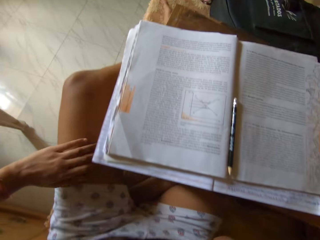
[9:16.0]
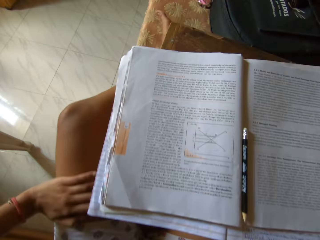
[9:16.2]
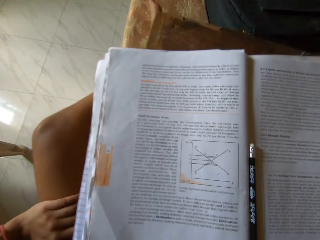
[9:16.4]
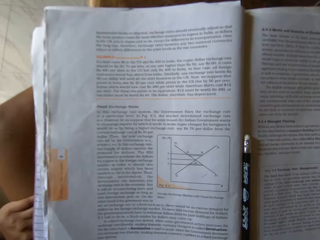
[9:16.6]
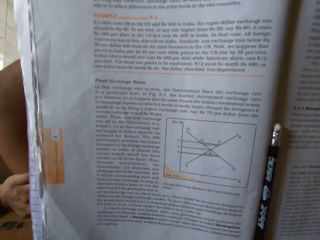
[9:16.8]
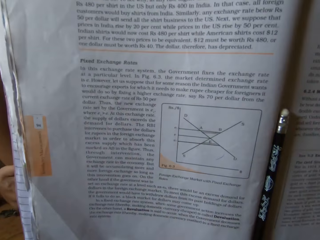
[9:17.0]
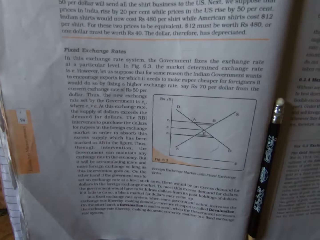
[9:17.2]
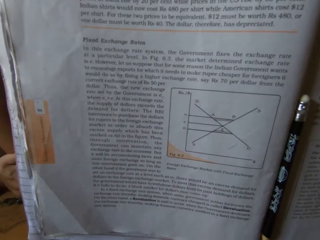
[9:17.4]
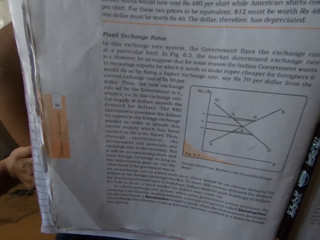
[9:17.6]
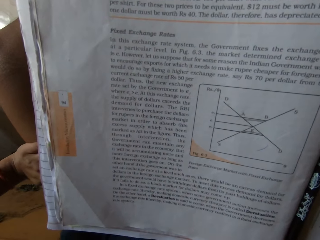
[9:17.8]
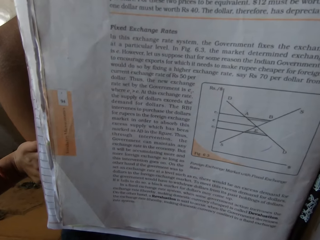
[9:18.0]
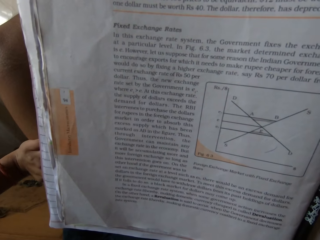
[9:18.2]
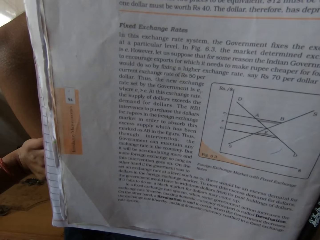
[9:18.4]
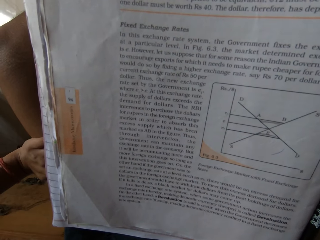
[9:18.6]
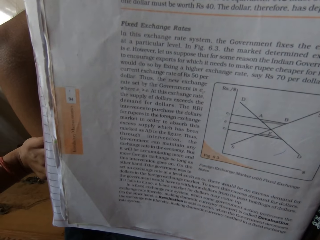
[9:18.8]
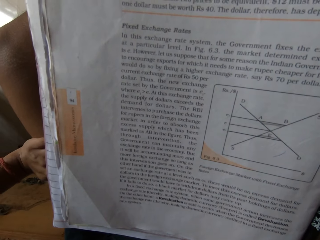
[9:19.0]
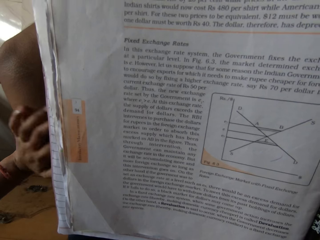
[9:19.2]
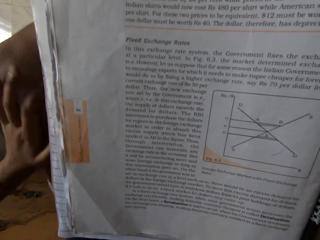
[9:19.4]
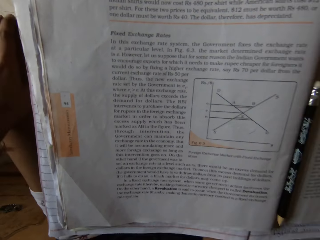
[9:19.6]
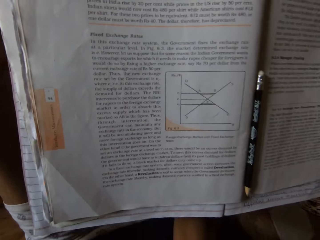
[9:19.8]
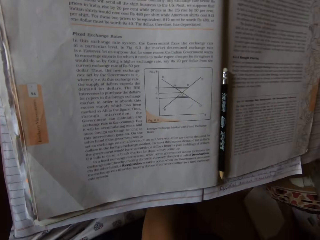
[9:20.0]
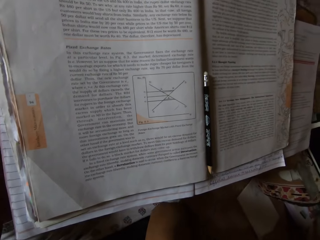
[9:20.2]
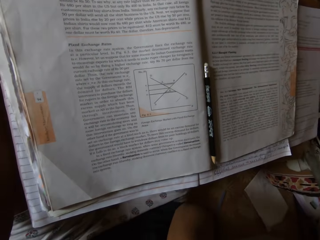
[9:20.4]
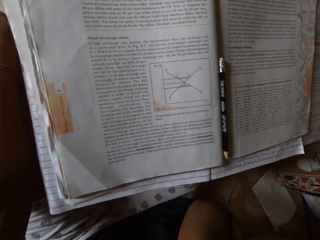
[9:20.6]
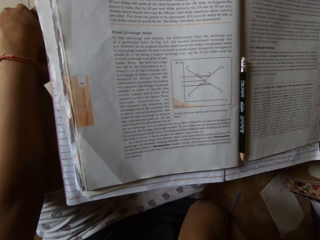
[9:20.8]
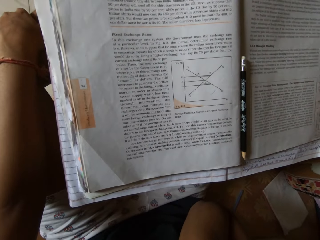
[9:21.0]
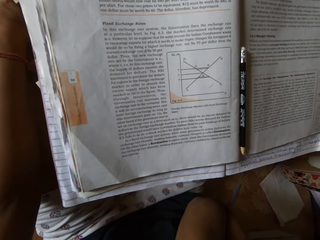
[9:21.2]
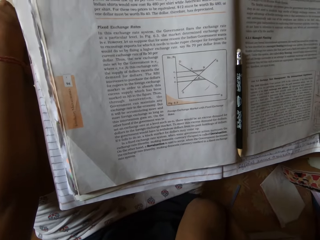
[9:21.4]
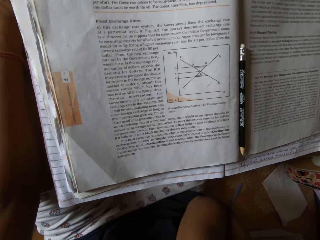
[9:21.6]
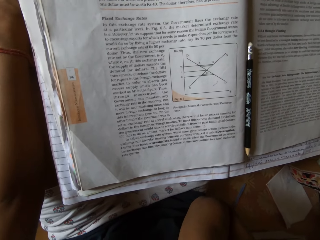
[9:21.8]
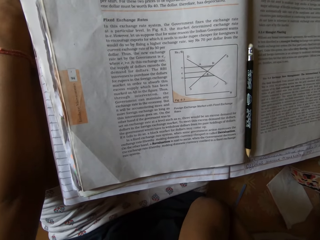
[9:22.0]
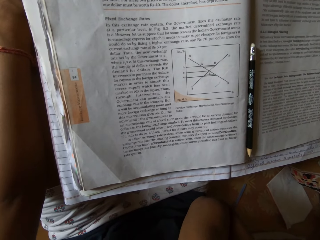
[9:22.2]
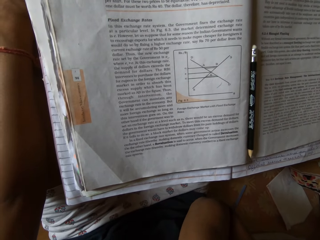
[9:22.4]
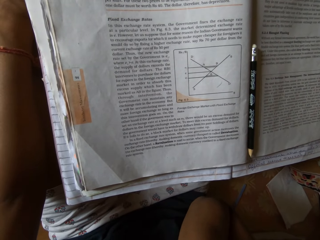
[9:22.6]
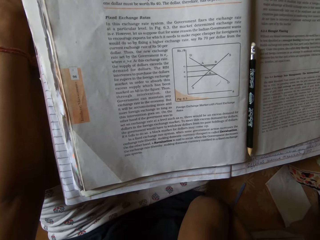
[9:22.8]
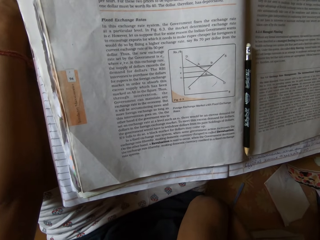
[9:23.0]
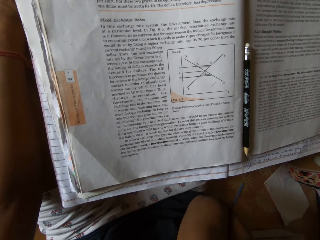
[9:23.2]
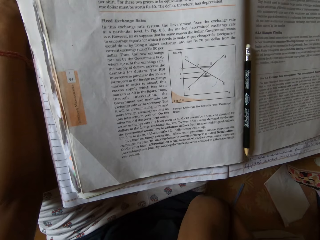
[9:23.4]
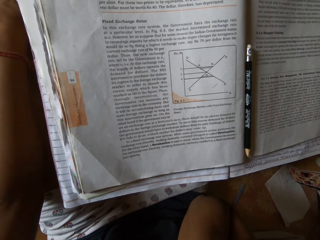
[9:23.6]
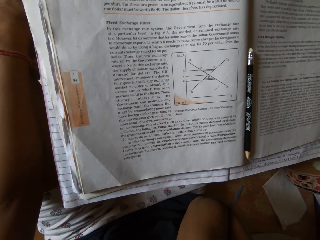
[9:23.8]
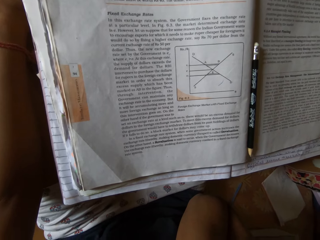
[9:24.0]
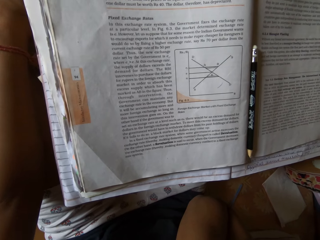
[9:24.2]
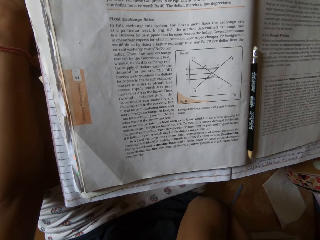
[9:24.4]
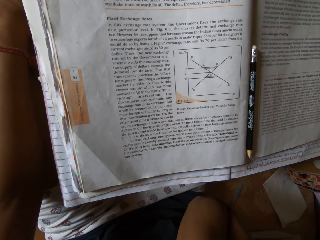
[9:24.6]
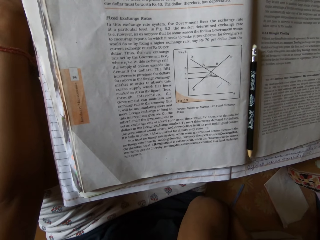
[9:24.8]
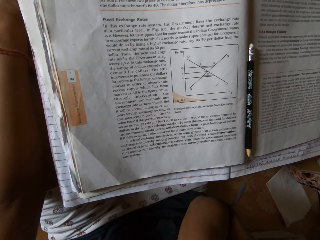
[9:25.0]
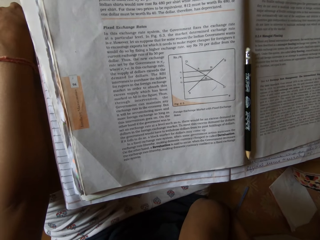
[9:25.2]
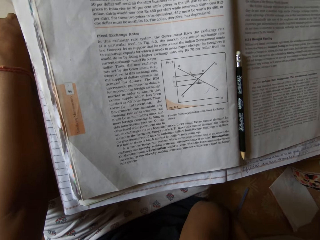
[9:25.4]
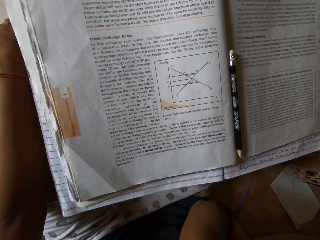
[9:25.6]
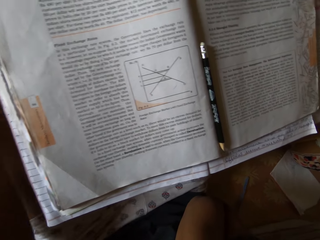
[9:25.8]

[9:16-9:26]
The camera wearer looks at the book.

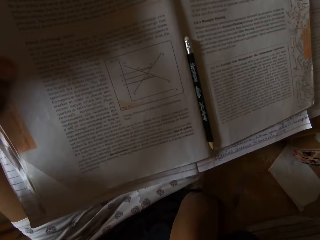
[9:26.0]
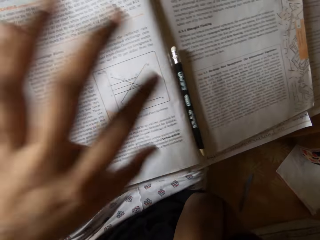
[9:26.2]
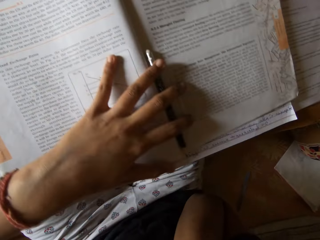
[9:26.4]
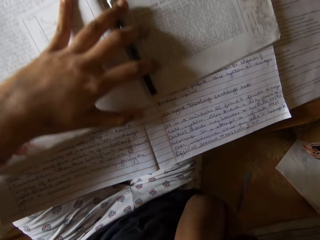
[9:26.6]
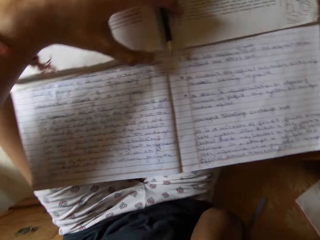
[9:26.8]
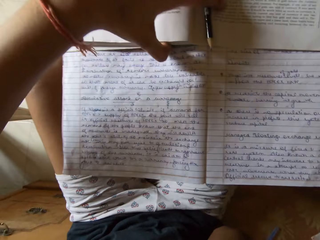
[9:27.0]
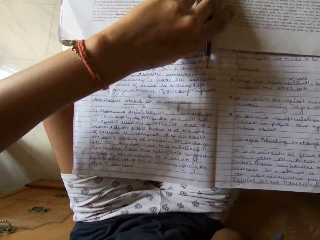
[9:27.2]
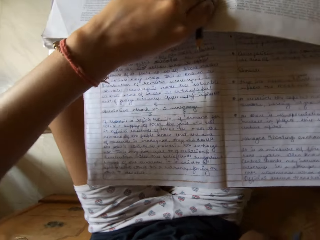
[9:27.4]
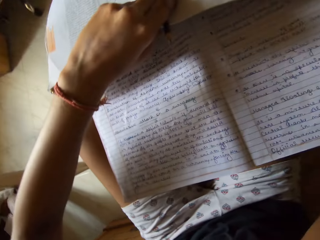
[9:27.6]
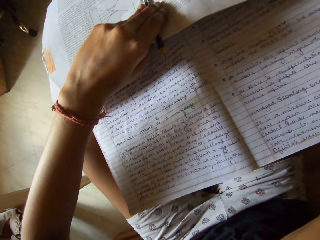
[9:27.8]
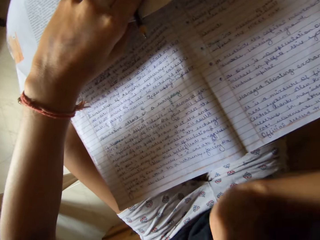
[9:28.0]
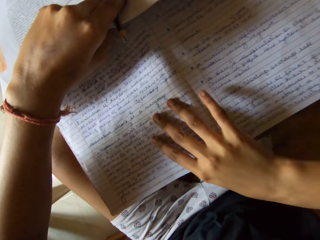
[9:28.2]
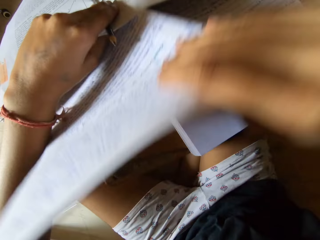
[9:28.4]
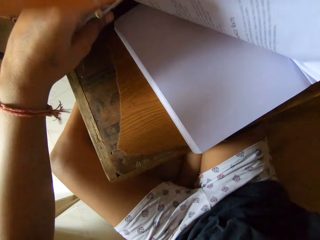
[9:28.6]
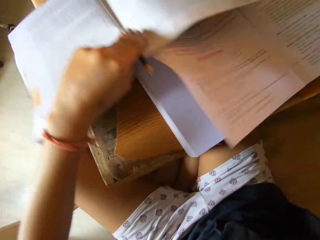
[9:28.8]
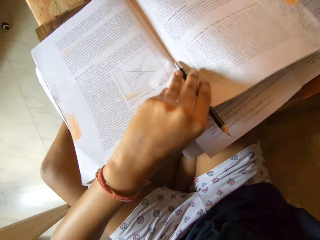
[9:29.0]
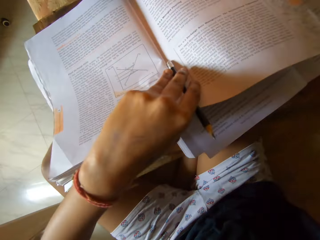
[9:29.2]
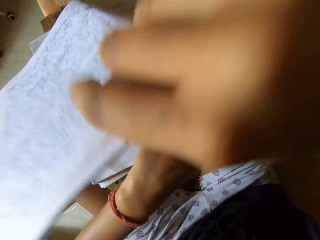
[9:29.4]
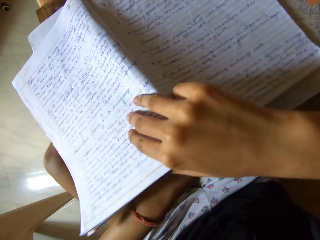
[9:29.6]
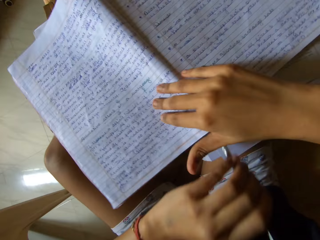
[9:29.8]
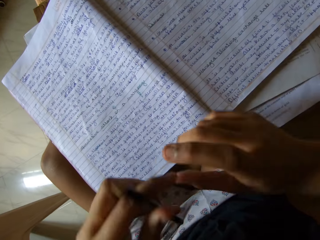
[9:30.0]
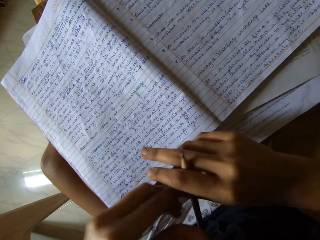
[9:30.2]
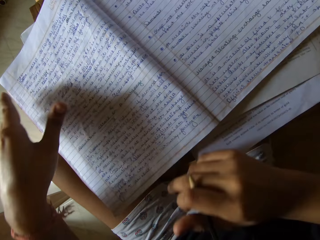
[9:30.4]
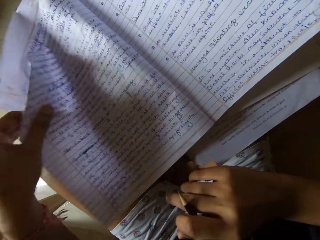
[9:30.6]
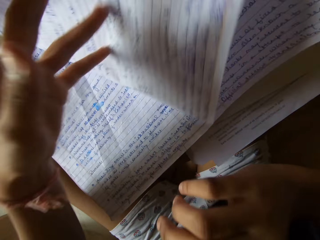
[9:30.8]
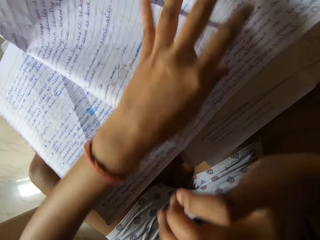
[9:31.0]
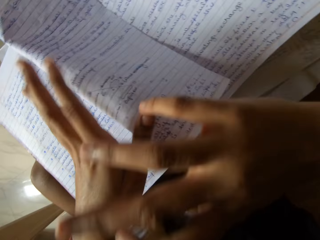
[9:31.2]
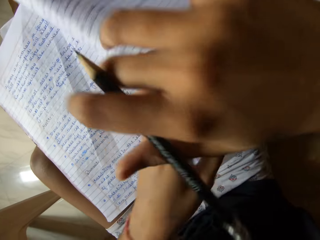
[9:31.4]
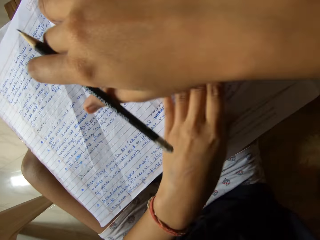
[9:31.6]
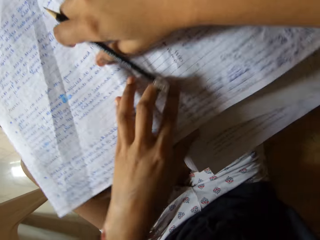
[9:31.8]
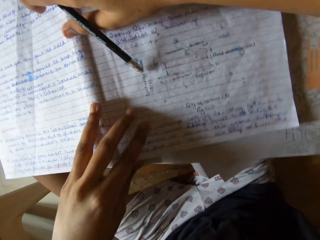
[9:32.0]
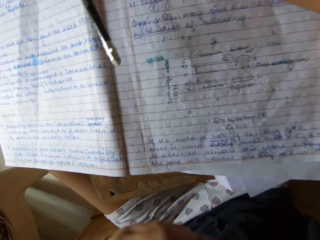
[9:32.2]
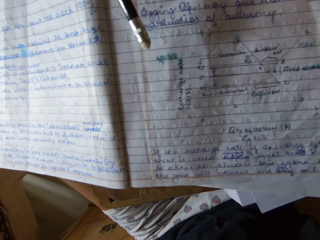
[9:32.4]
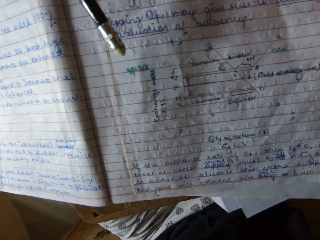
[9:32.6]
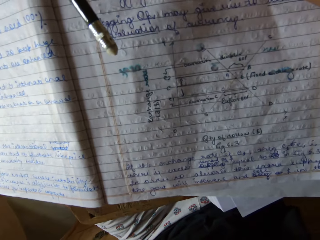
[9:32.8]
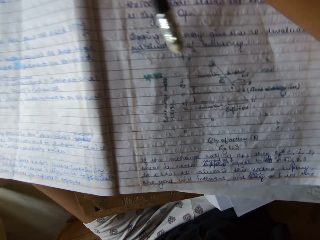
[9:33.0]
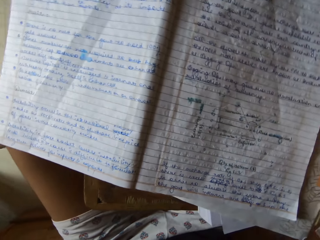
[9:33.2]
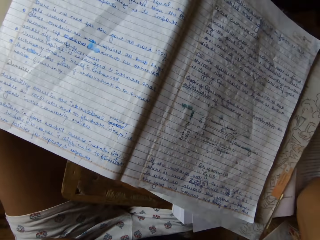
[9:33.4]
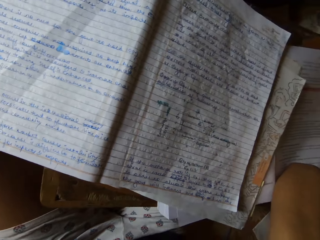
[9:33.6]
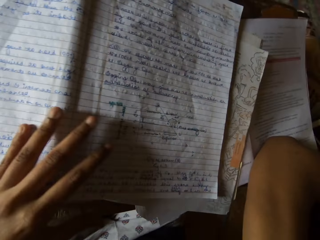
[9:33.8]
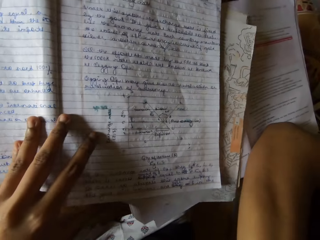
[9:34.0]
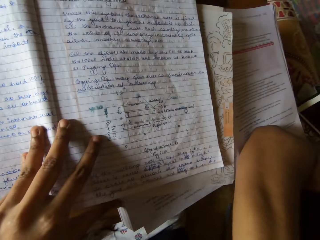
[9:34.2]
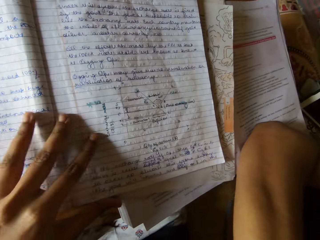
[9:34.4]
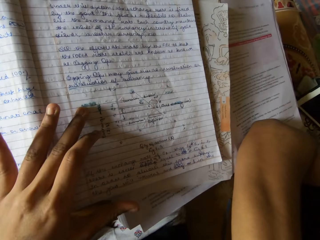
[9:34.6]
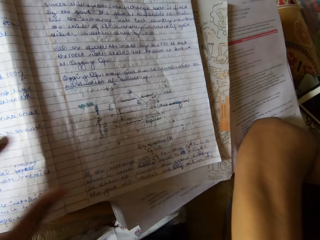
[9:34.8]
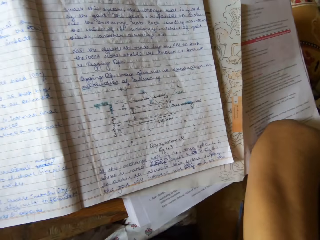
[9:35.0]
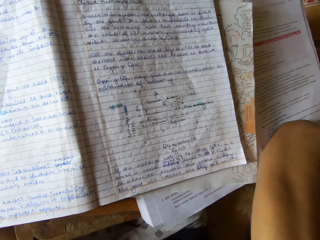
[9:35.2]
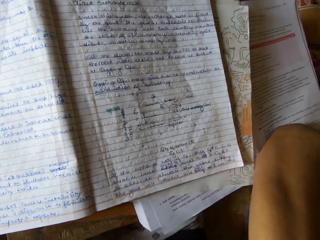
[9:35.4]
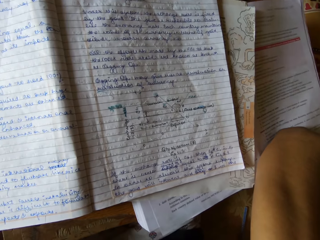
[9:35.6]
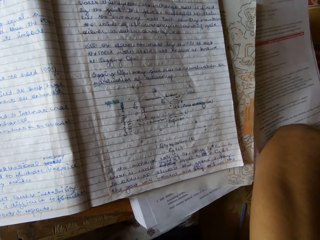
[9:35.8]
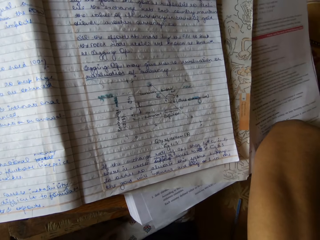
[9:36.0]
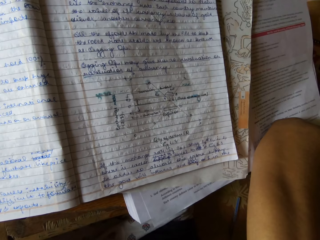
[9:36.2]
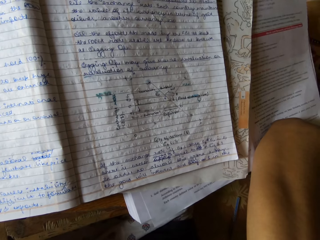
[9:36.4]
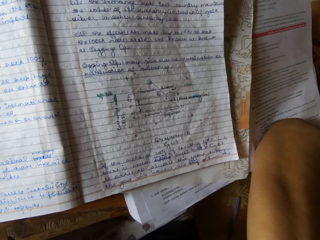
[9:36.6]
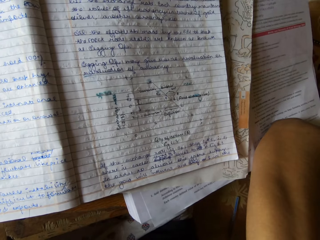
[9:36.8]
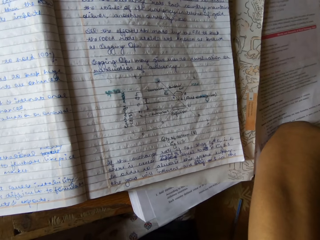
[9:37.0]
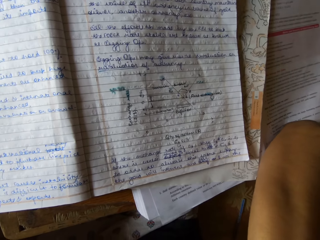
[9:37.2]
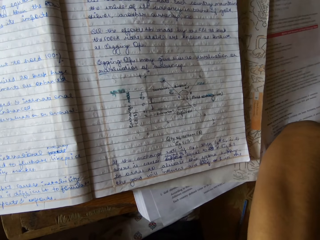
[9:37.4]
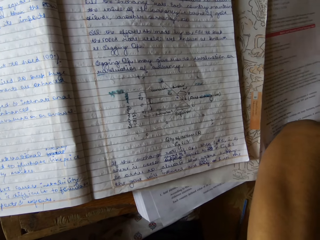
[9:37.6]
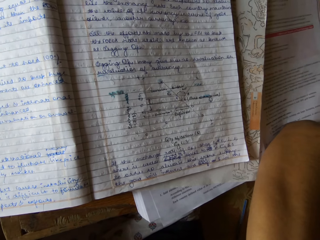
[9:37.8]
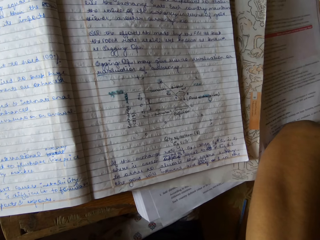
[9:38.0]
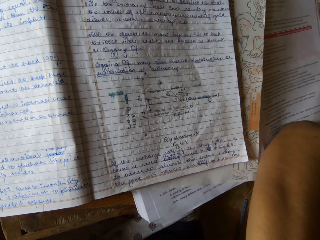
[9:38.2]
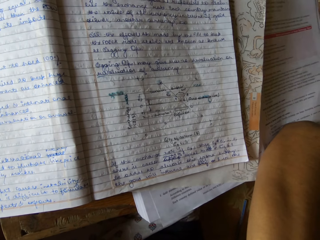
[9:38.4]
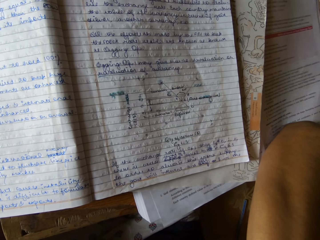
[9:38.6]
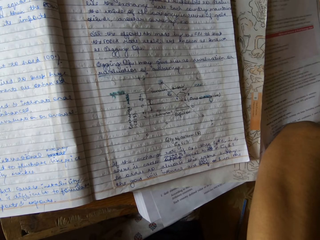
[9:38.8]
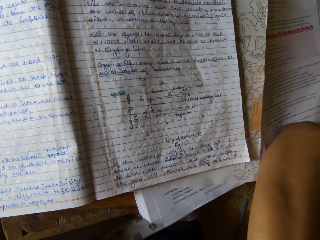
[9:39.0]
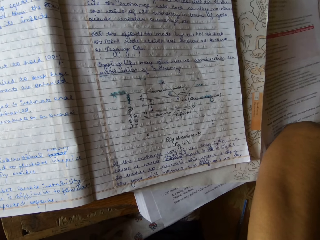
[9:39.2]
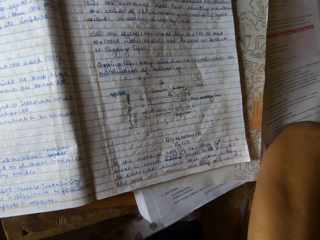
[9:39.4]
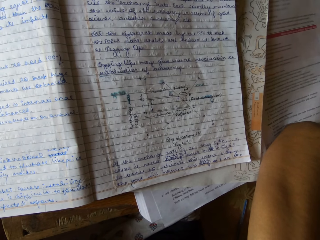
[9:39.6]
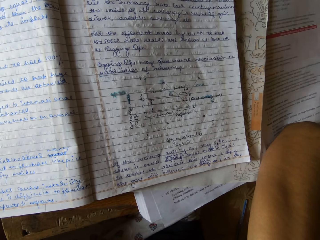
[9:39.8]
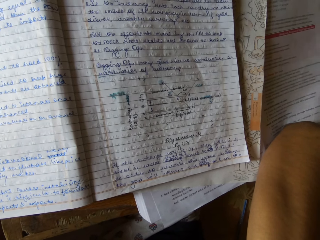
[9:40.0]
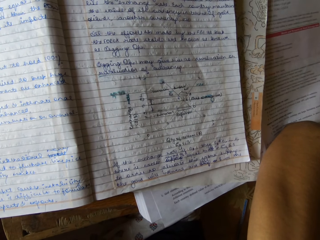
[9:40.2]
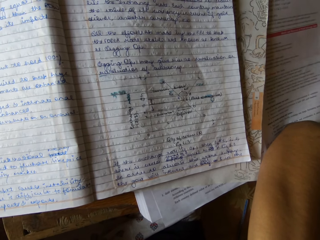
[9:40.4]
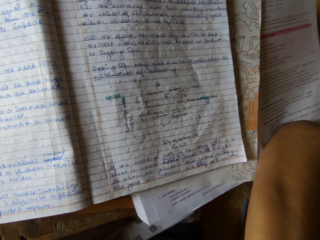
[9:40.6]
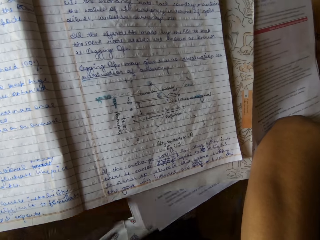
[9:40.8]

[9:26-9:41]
The camera wearer pushes the book. They raise the textbook a little. They take a notebook under the textbook. They place the notebook on the textbook. They pick up the pencil. They pass the pencil from left to right hand. They turn a notebook page. They look at the book.
